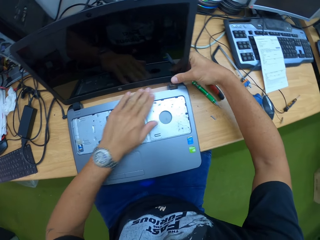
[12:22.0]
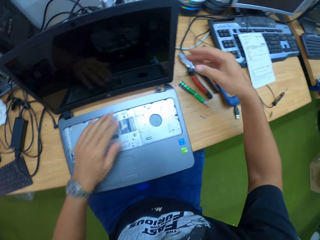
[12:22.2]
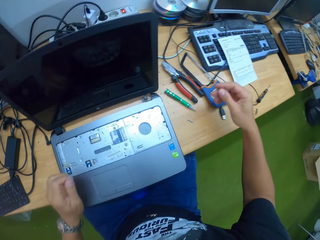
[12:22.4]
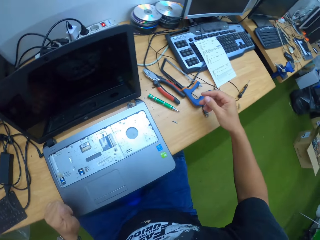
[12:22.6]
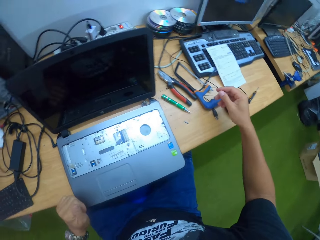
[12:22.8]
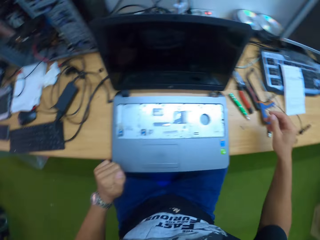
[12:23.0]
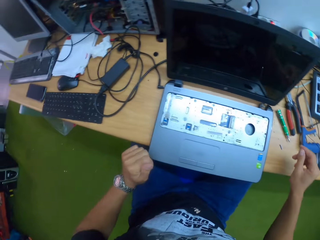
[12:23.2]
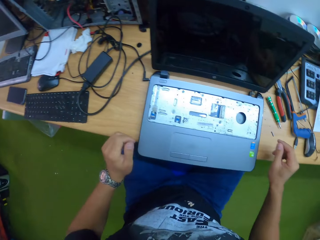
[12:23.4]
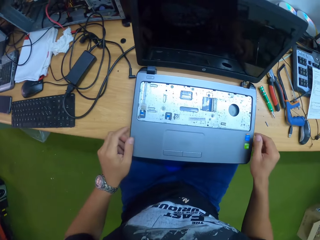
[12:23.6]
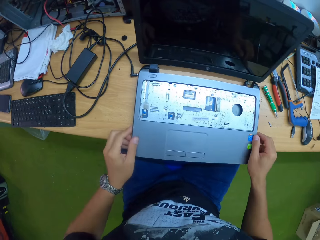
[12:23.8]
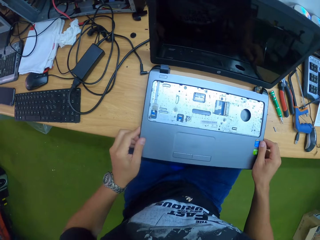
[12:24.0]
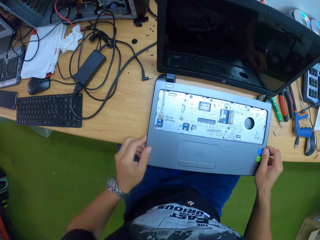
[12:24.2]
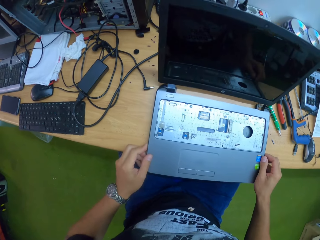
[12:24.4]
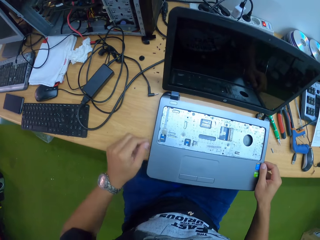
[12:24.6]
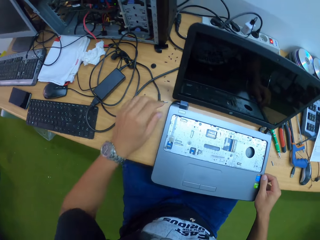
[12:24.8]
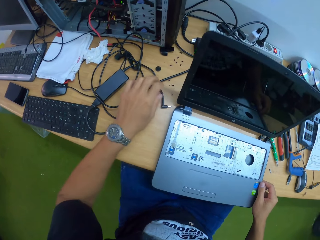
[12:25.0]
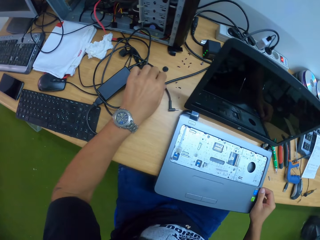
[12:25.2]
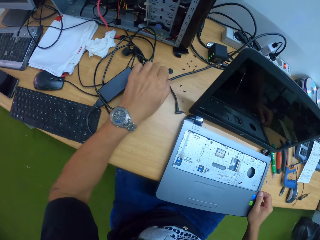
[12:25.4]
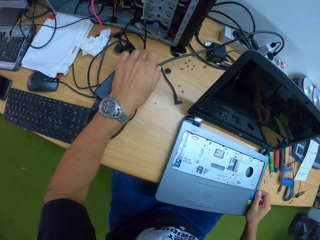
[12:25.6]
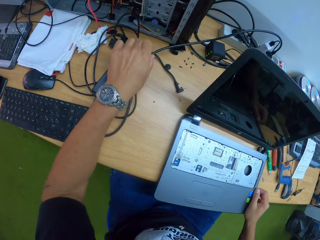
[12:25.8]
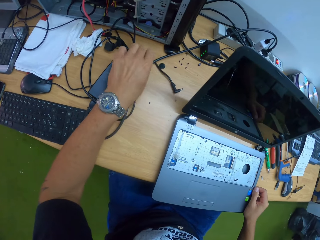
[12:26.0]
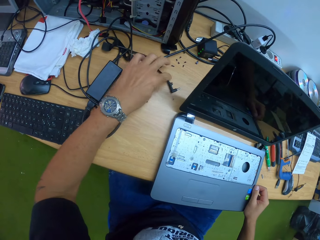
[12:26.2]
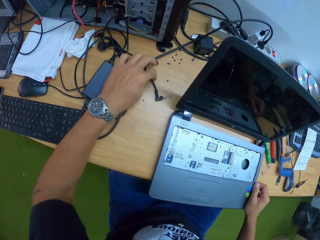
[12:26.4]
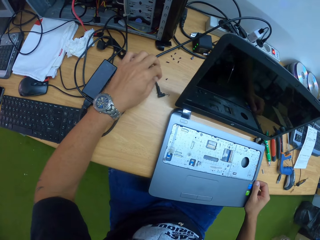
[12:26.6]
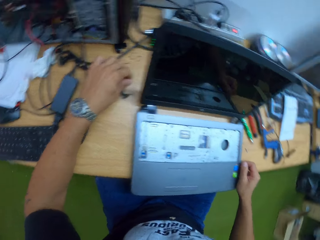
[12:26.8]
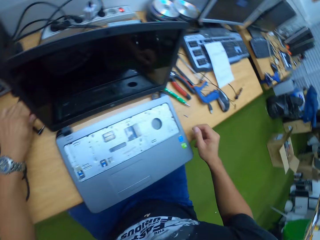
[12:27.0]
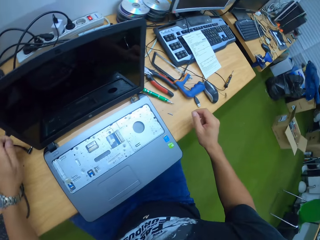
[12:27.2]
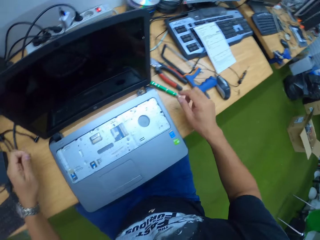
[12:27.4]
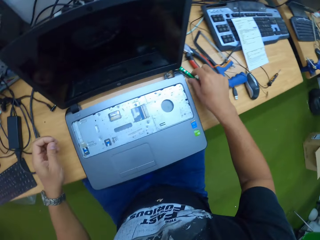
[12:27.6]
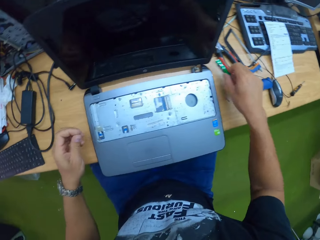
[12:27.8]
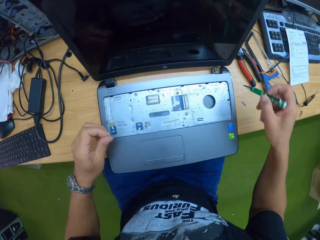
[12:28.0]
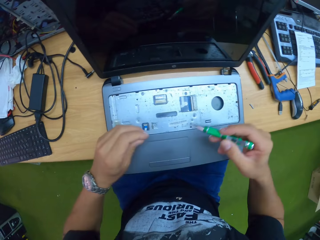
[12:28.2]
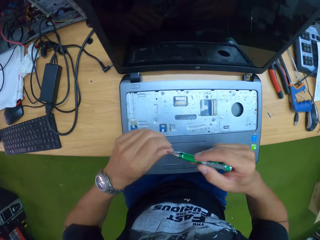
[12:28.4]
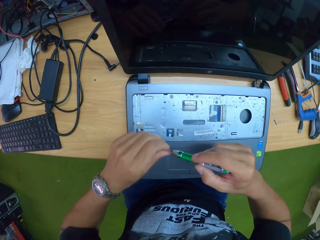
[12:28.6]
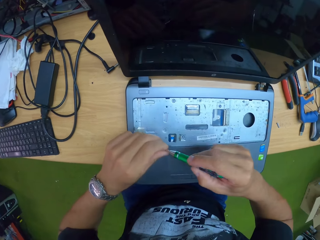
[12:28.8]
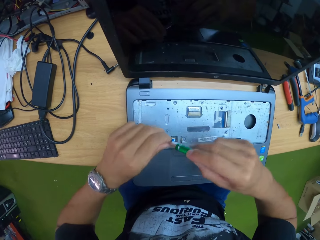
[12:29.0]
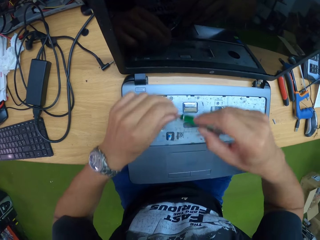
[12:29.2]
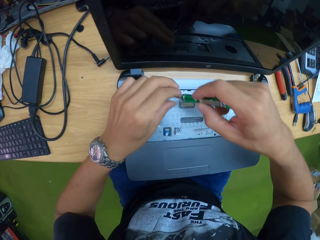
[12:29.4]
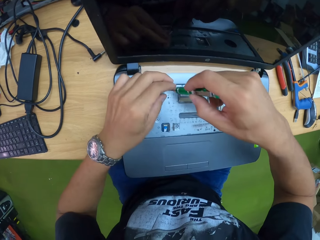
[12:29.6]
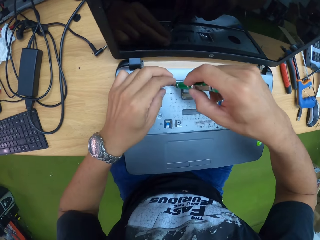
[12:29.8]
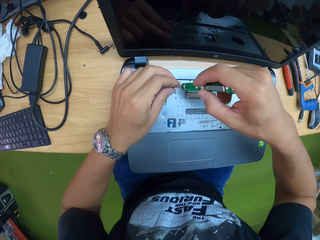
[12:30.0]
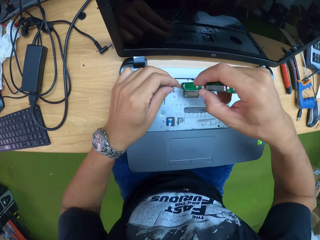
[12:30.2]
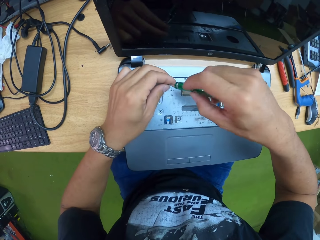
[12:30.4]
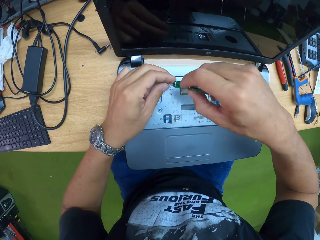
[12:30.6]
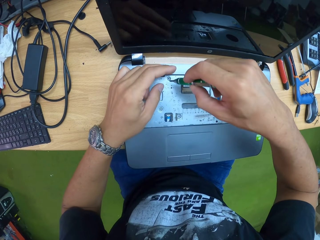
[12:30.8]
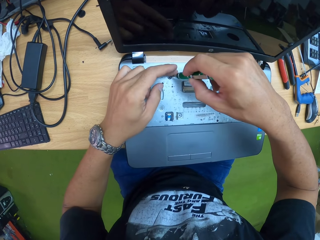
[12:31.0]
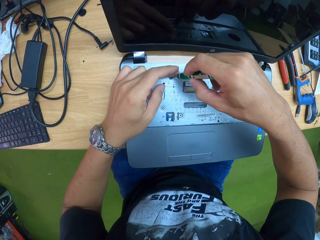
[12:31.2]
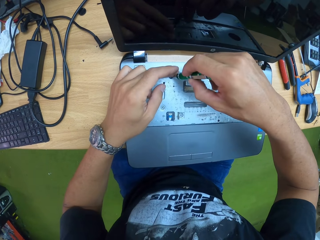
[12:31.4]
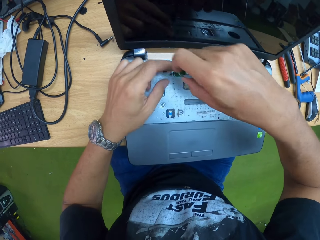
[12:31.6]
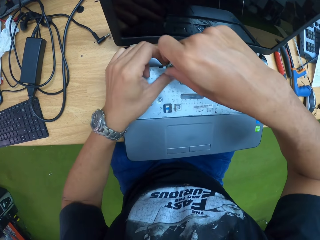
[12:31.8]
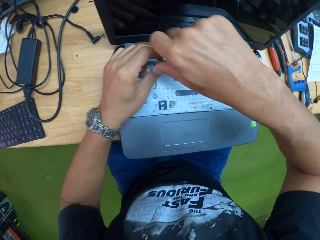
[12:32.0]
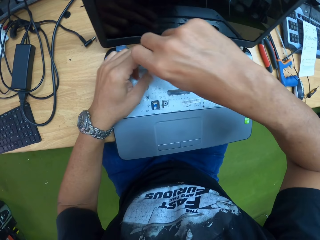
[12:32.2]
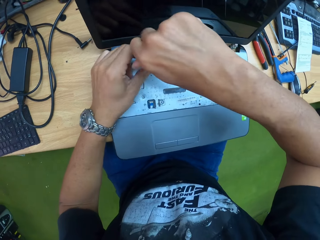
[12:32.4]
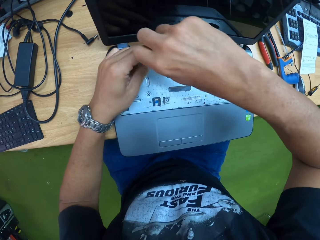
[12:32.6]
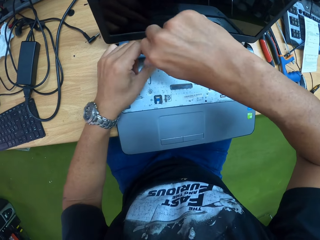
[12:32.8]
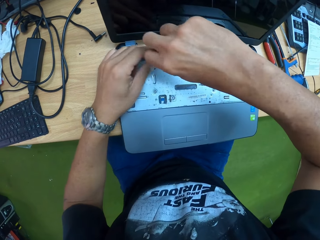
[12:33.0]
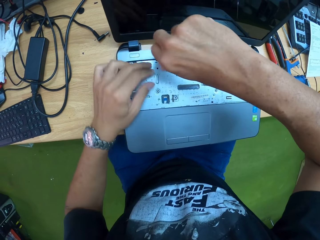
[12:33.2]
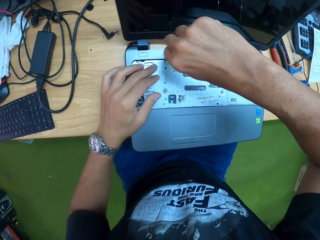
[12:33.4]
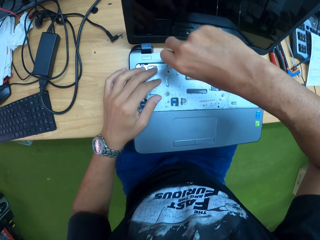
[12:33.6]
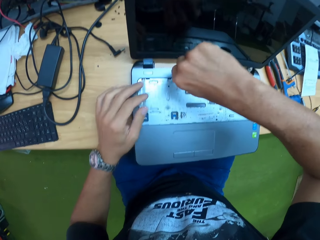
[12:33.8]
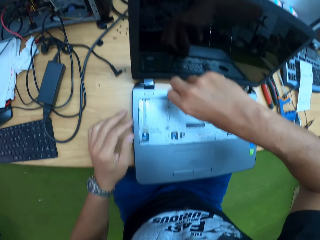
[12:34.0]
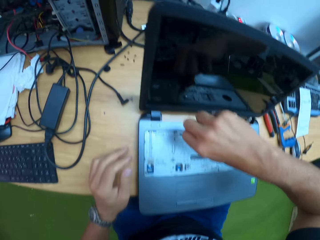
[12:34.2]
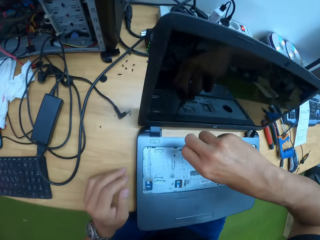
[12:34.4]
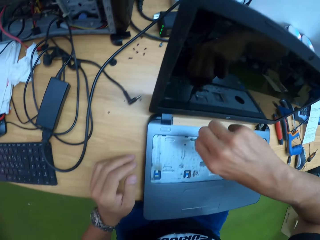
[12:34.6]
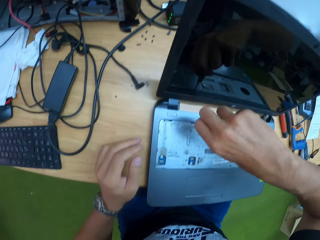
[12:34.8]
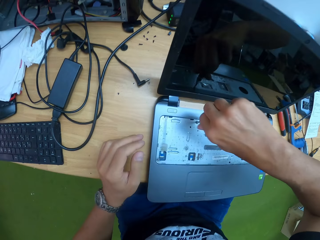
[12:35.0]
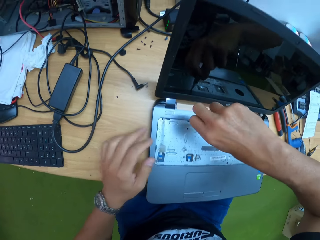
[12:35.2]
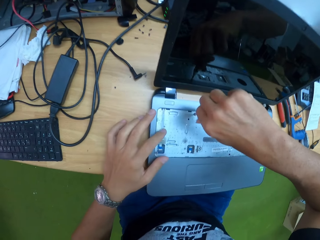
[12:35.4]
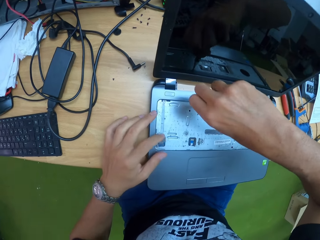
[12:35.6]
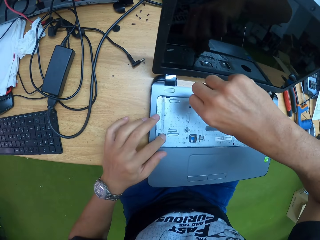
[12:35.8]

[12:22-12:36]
The camera wearer adjusts the laptop on the table with his hands. He adjusts the laptop charger on the table with his left hand. He touches the cable. He picks up a screw from the table with his left hand. He picks up a screwdriver from the table with his right hand. He fixes the screw to the green screwdriver in his right hand. He screws the keyboard area of the laptop with the black screwdriver in his hands.

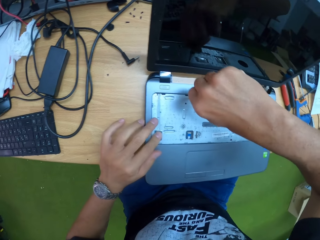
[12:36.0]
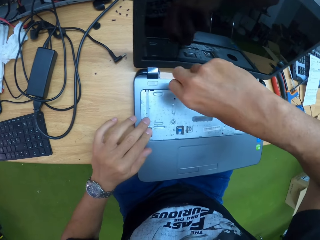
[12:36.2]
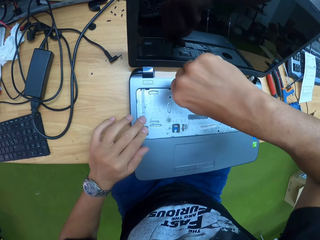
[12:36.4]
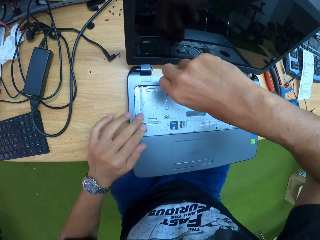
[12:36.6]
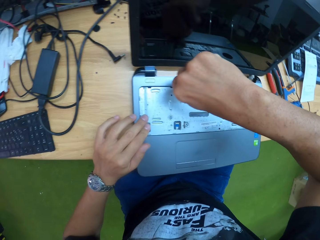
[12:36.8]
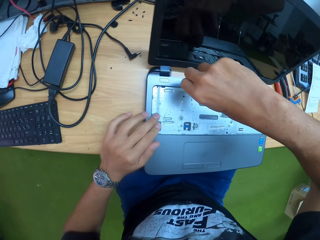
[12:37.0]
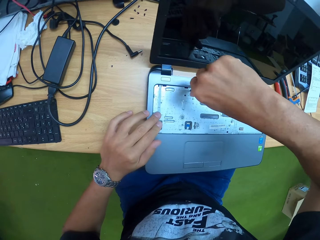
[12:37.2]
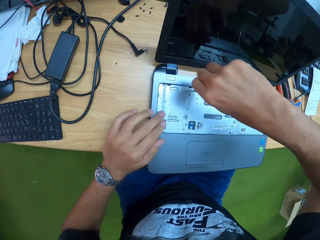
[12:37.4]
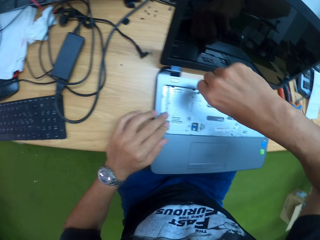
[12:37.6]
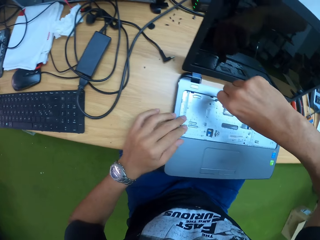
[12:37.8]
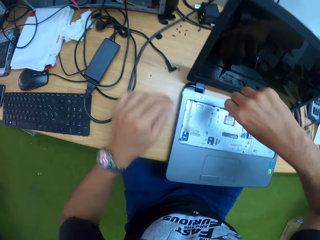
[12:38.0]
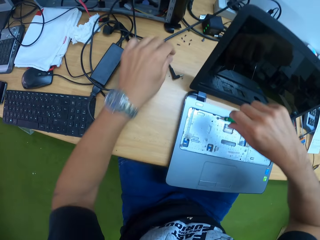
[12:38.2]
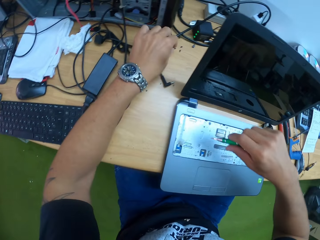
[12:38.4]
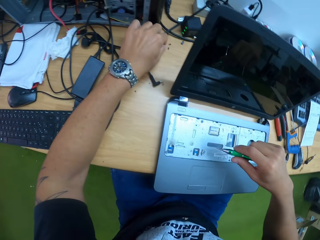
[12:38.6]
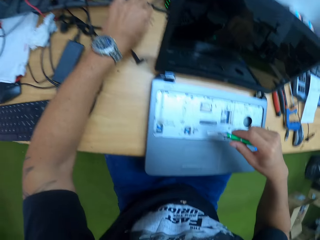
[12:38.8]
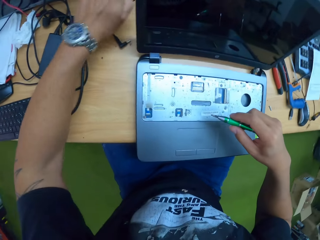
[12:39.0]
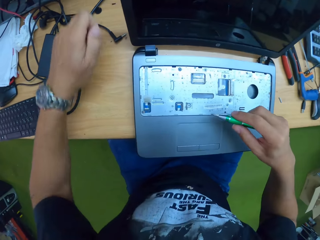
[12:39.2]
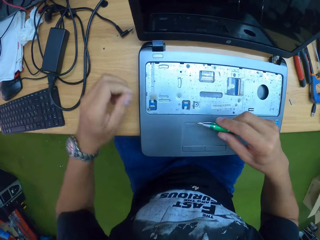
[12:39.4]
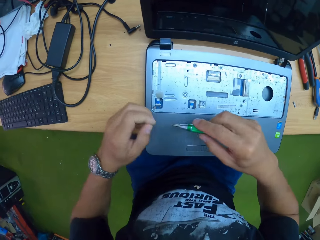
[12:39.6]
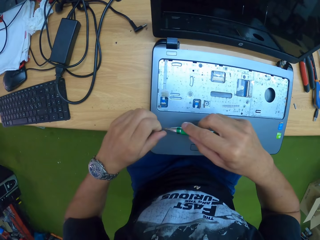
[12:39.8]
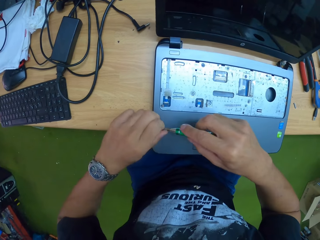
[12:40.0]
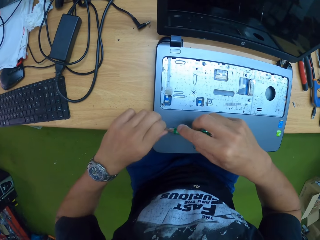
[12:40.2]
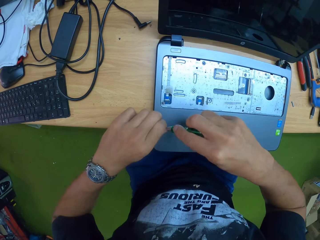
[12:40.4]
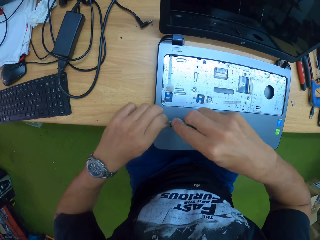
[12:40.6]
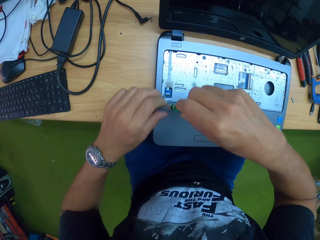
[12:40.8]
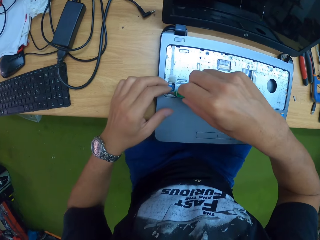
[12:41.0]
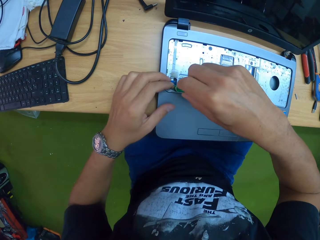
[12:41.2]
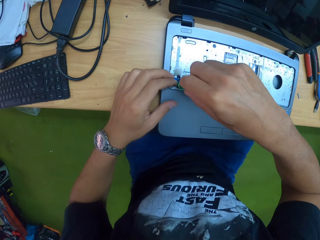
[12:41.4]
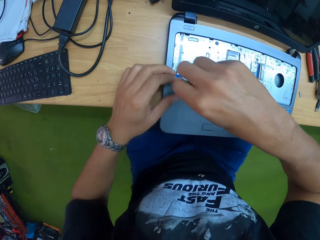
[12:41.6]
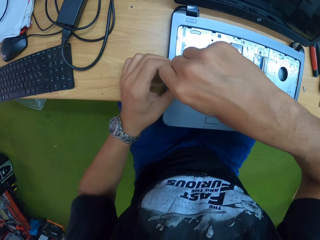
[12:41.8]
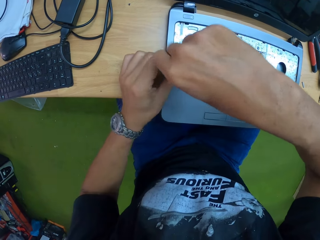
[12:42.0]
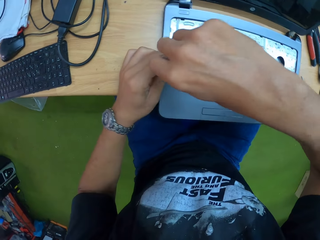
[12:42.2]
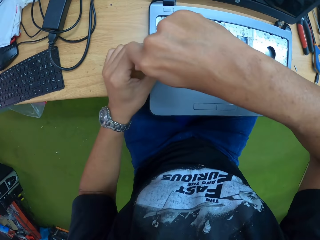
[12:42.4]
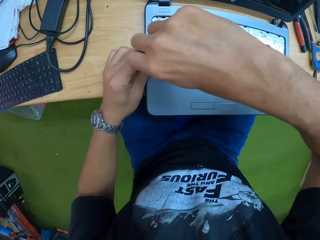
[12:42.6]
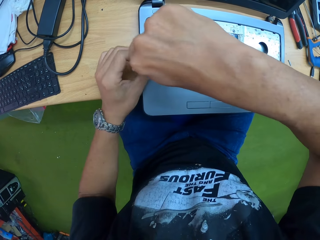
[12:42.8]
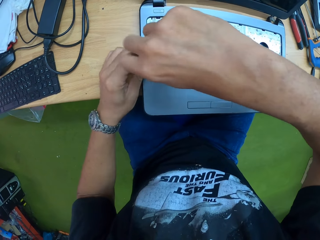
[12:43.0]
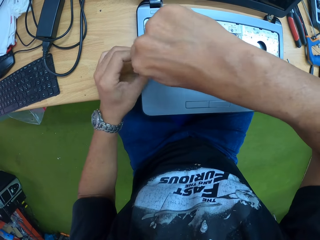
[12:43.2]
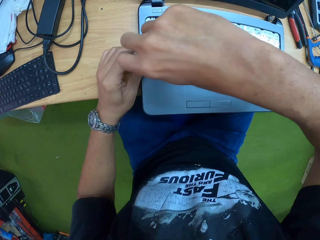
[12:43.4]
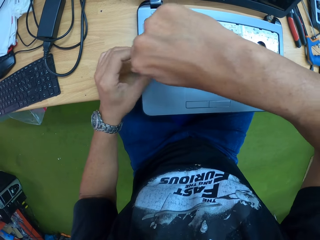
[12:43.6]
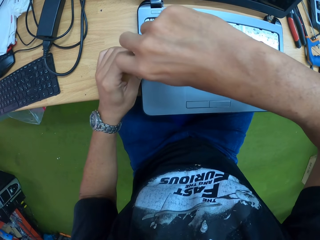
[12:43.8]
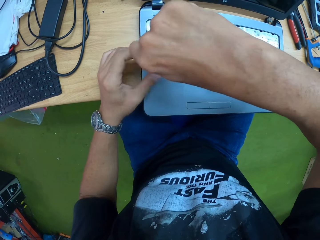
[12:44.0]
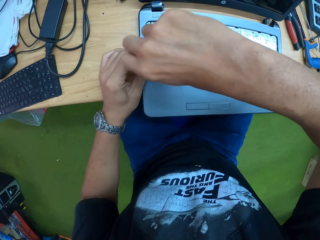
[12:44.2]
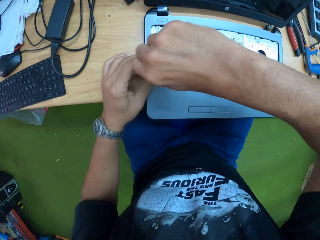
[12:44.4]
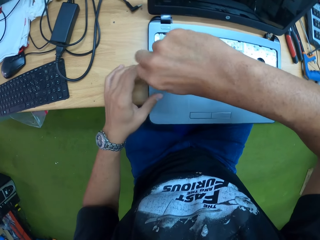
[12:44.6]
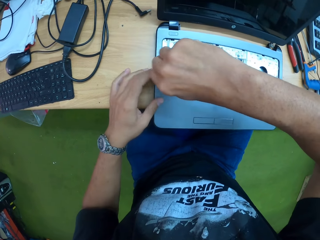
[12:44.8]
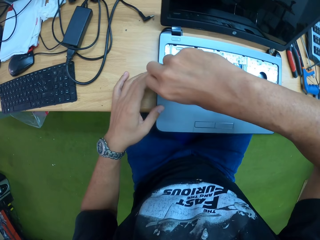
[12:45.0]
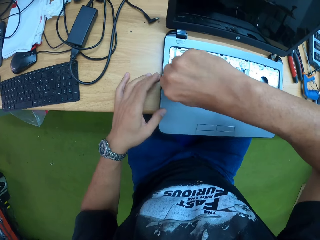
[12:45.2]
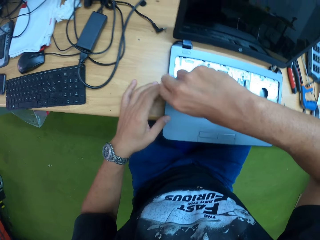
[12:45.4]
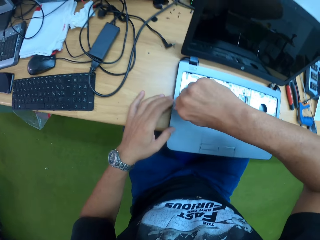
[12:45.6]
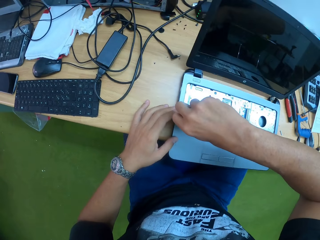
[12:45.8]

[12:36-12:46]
The camera wearer picks up a screw from the table with his left hand. He fixes the screw to the green screwdriver in his right hand. He puts the screwdriver in the screw. He screws the keyboard area of the laptop with the screw and screwdriver in his hands.
